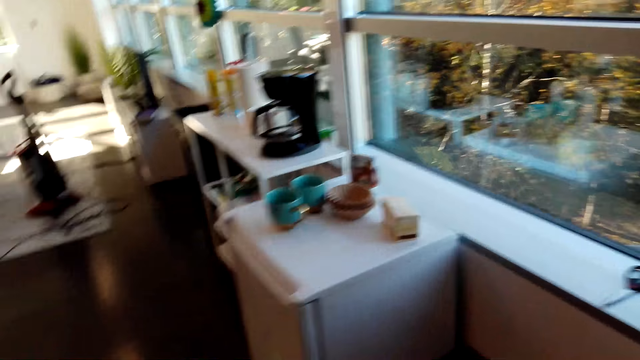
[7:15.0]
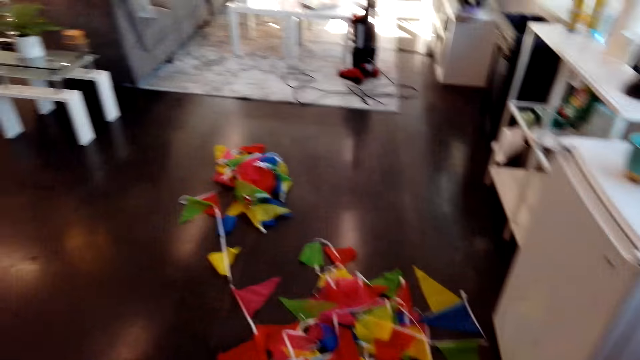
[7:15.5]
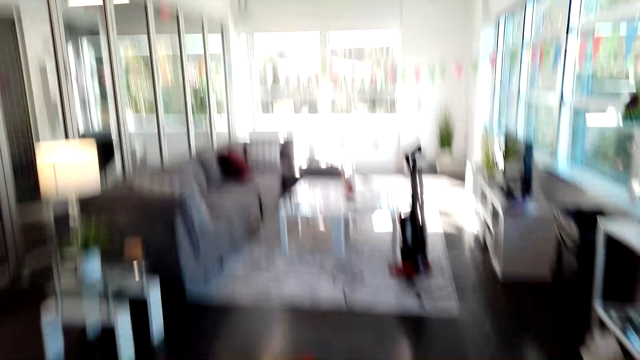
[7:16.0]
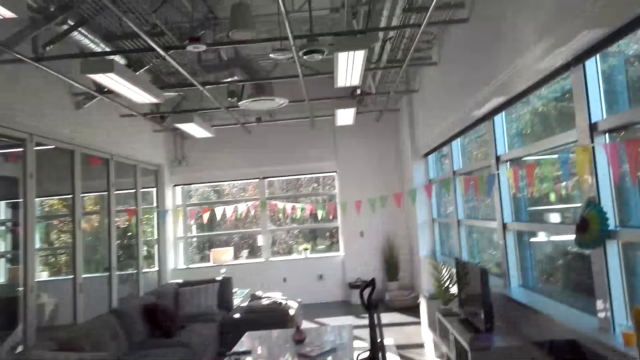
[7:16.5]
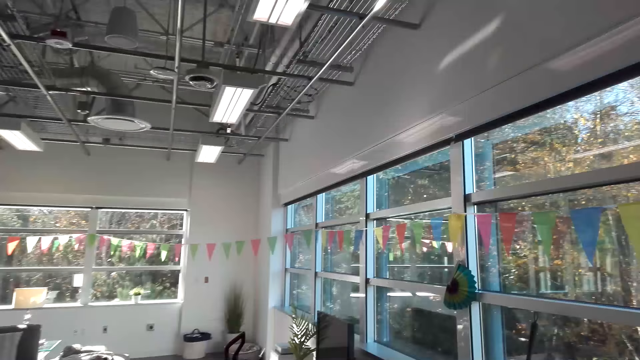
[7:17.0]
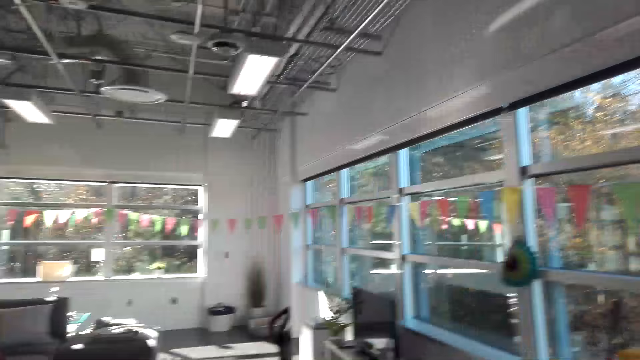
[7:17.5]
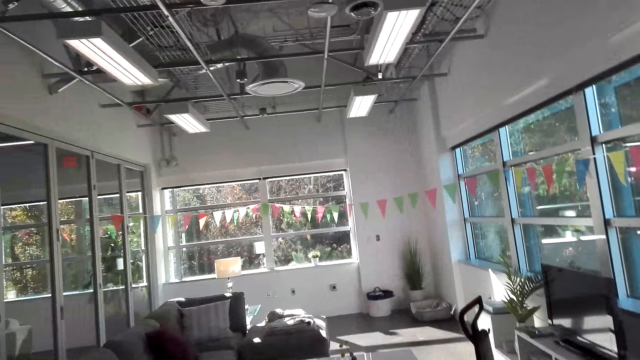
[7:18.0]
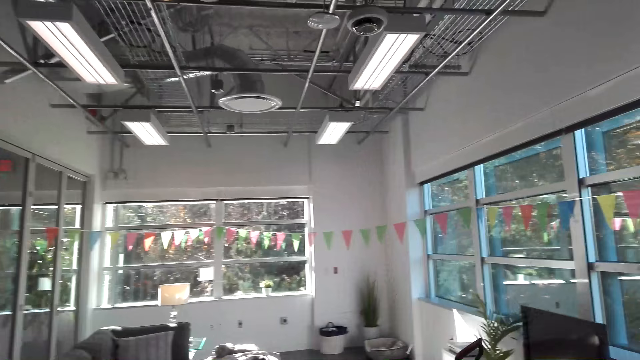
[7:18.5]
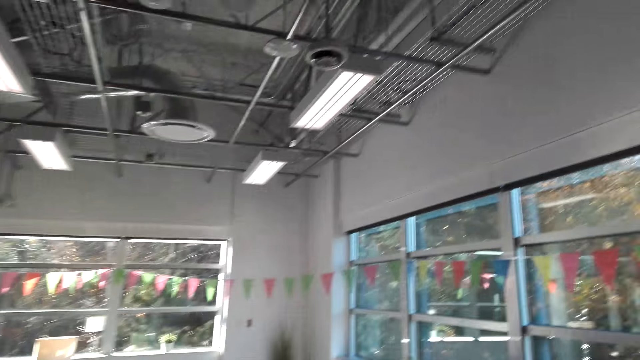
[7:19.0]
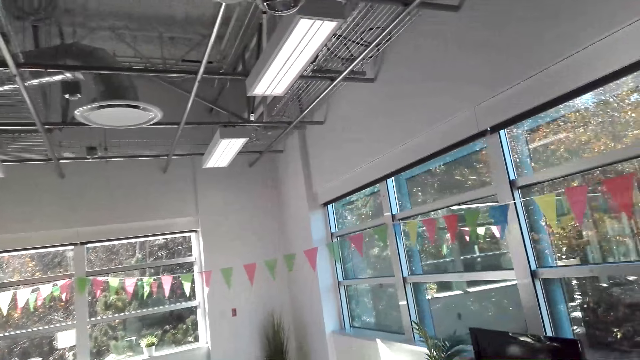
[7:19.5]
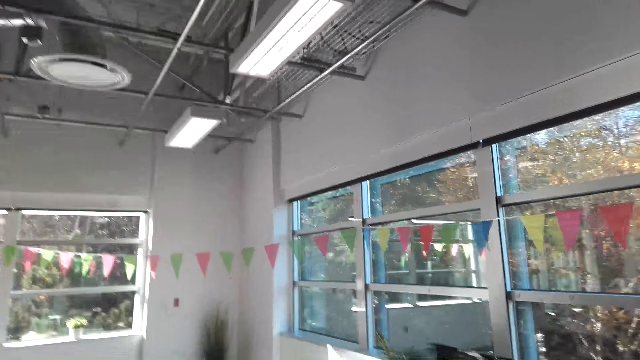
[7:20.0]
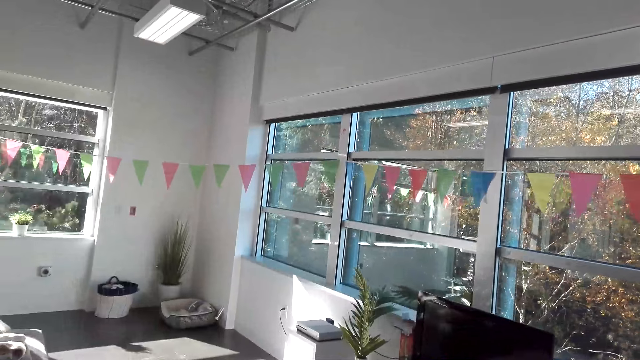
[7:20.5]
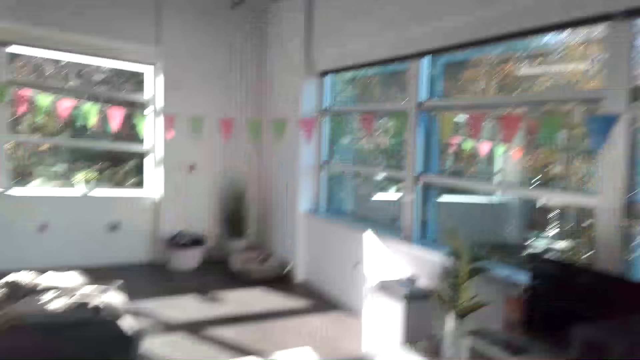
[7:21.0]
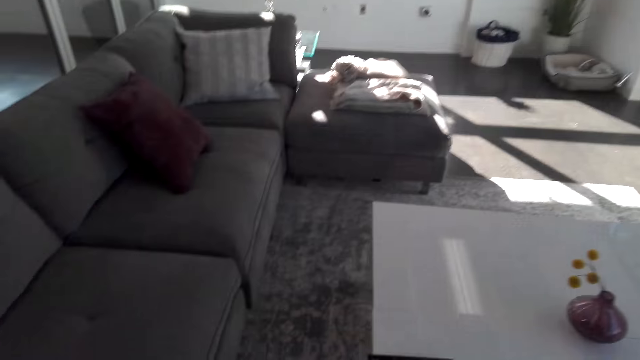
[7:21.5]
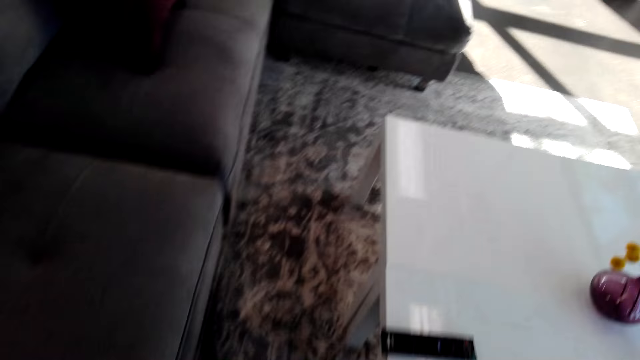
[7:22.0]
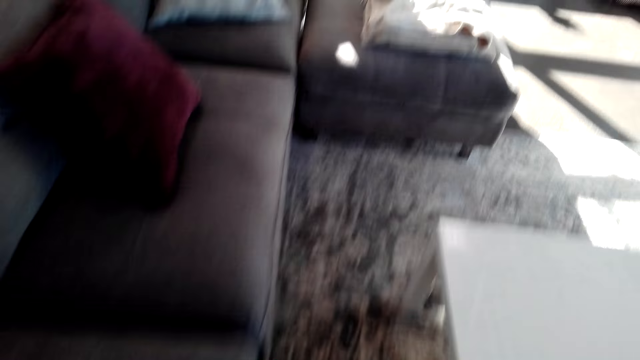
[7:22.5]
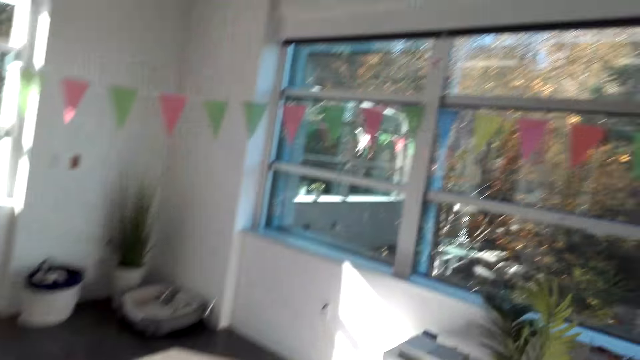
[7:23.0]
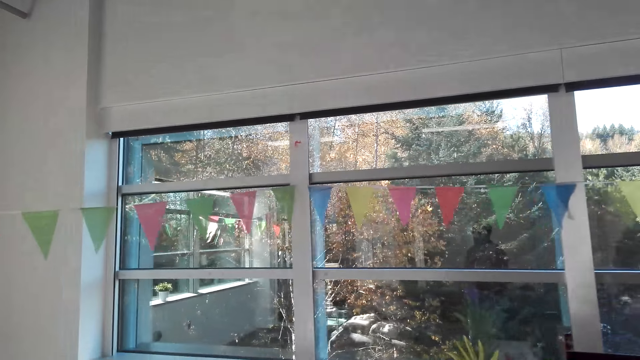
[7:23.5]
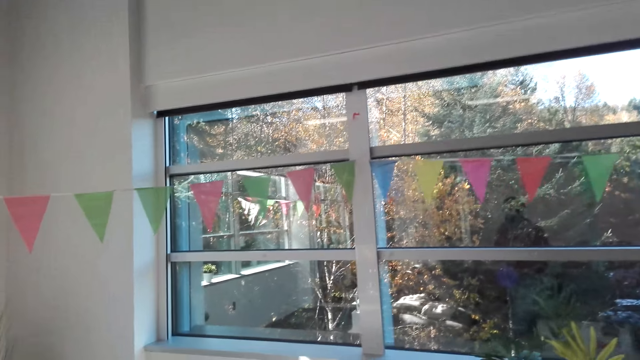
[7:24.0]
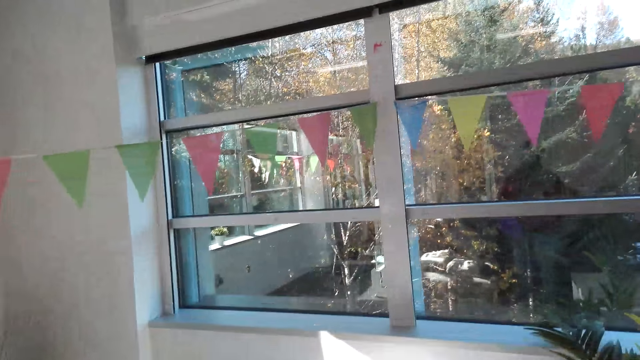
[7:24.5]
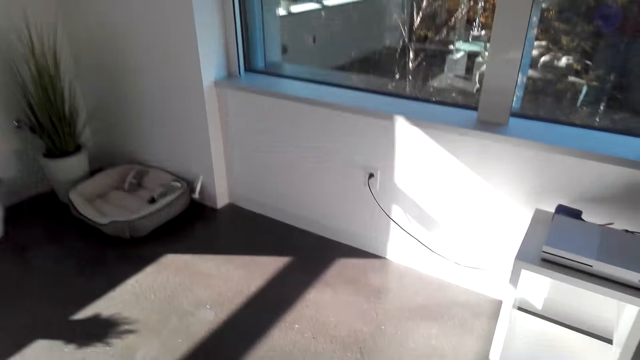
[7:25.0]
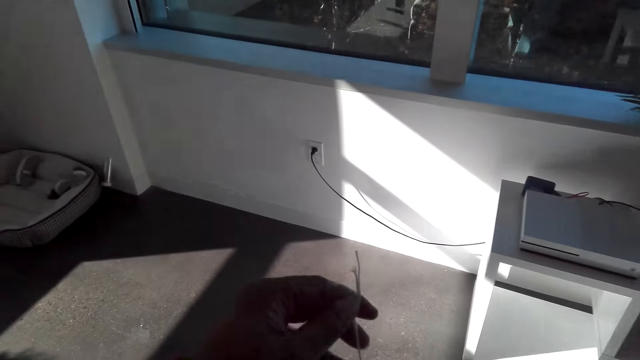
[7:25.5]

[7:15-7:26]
The camera wearer looks in the room. They walk.

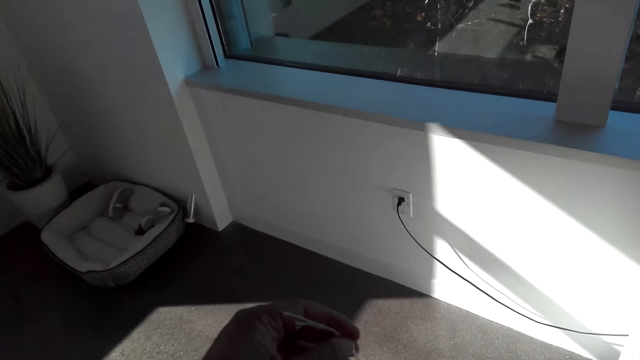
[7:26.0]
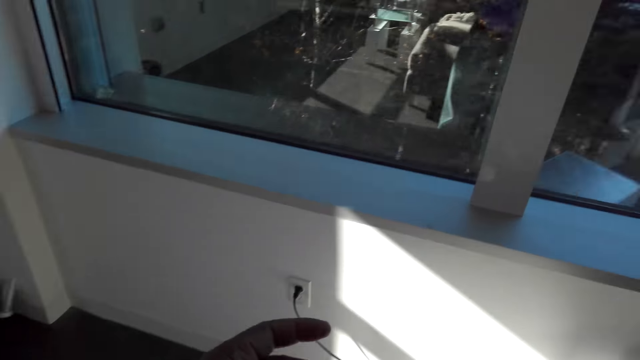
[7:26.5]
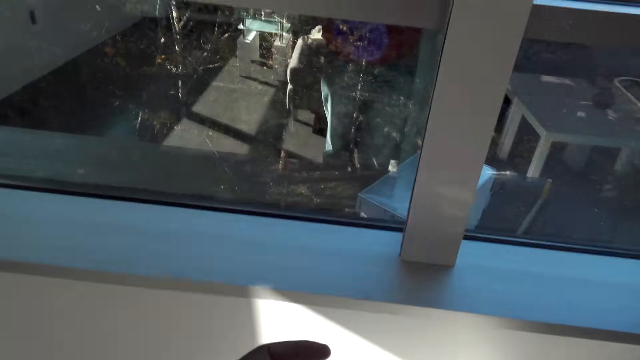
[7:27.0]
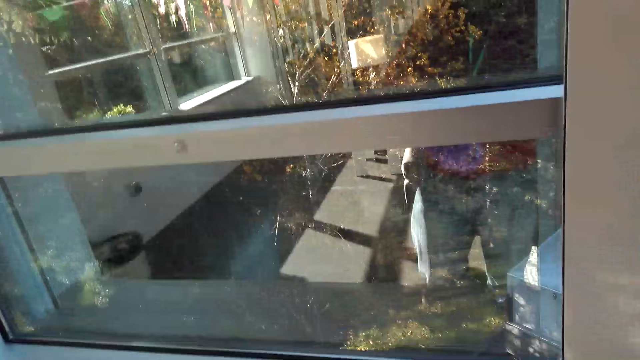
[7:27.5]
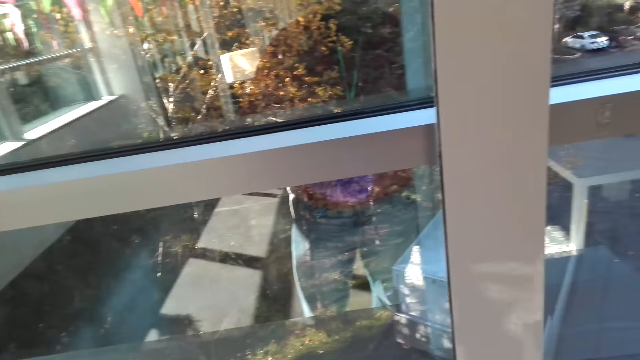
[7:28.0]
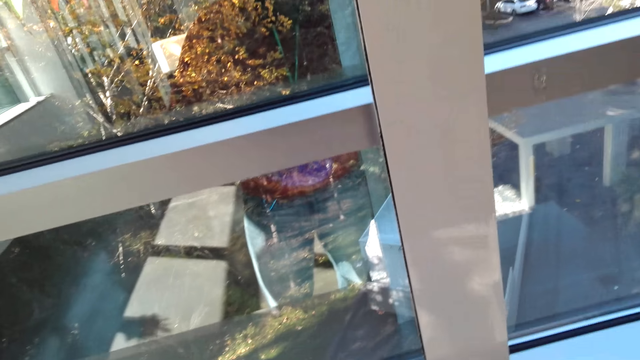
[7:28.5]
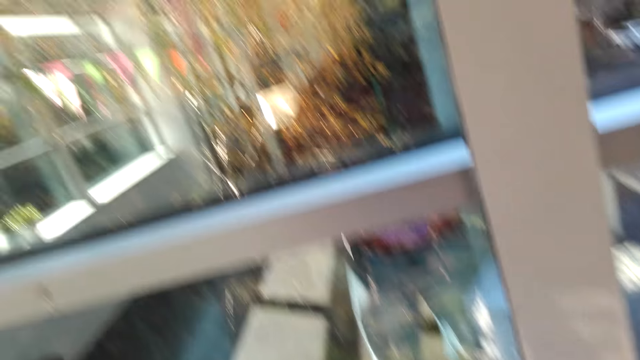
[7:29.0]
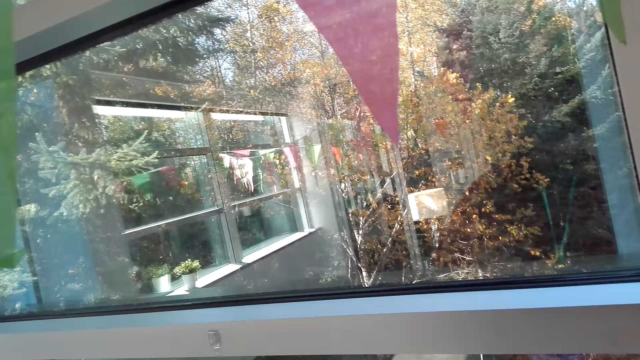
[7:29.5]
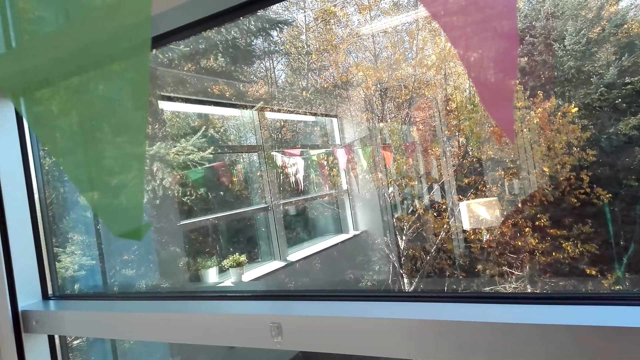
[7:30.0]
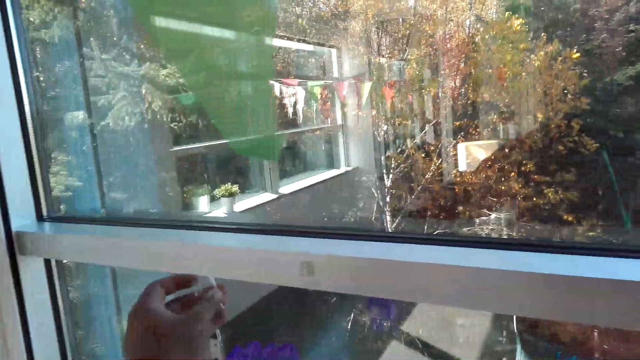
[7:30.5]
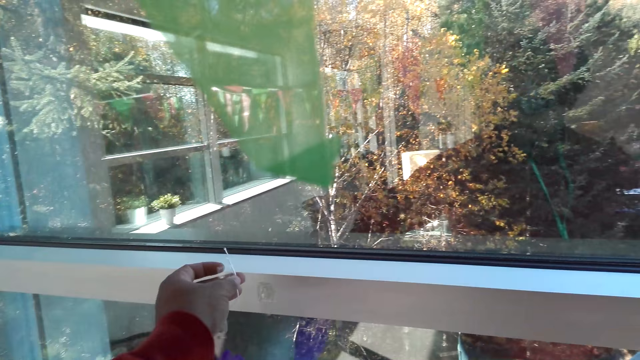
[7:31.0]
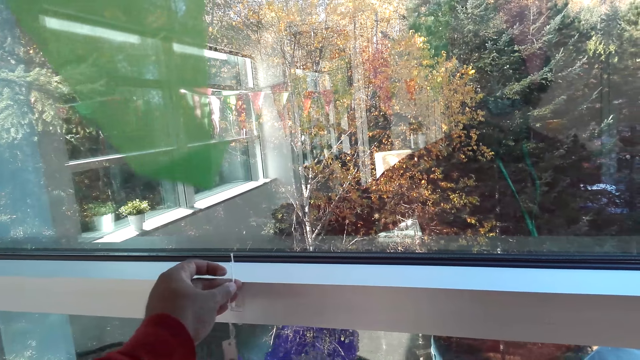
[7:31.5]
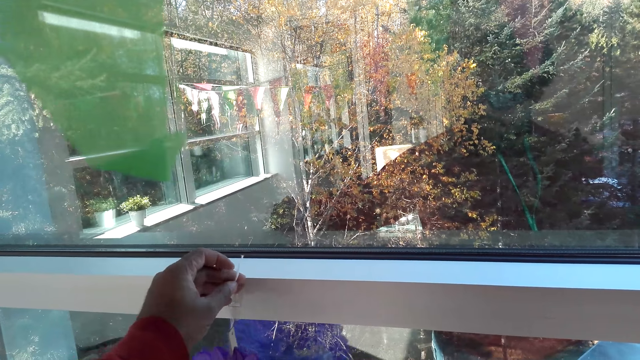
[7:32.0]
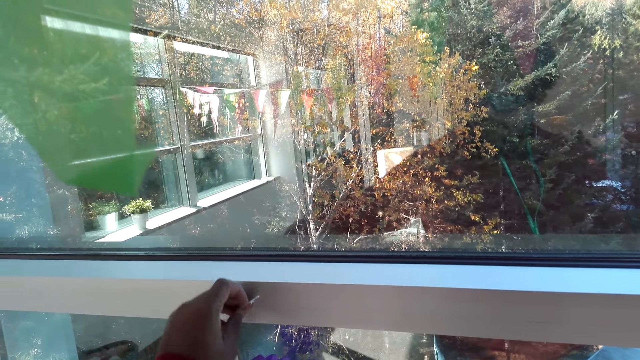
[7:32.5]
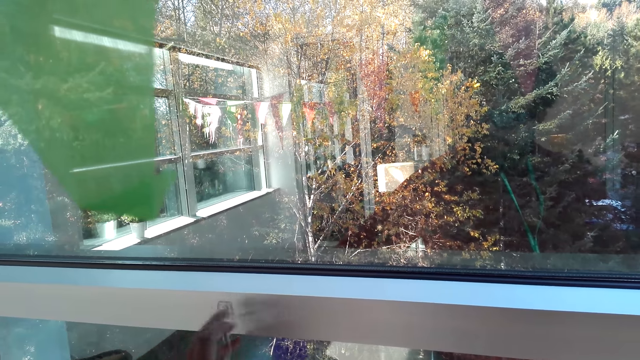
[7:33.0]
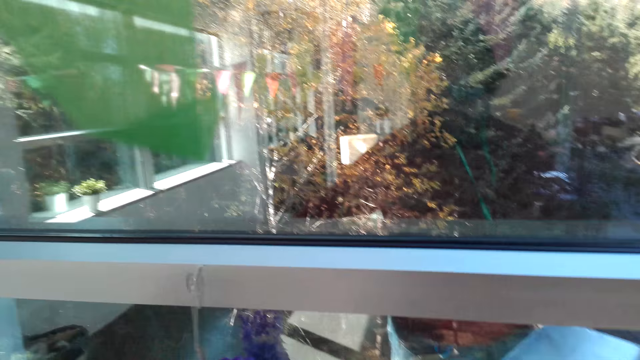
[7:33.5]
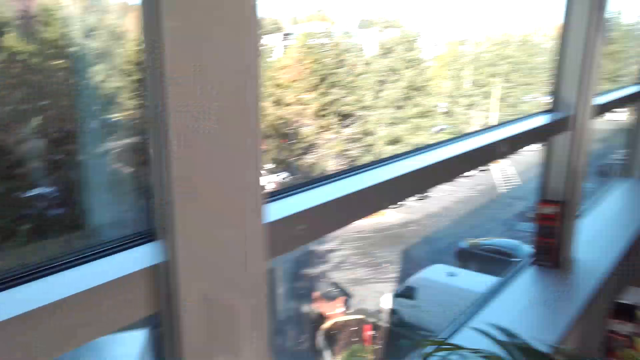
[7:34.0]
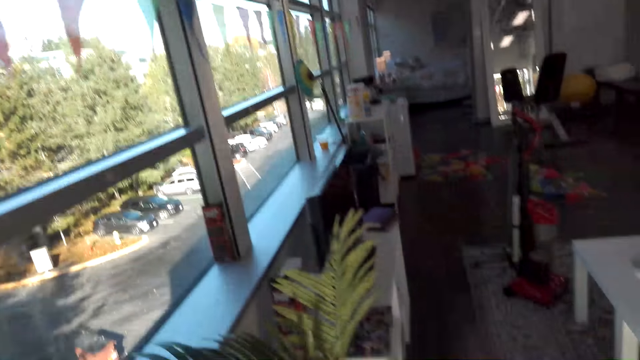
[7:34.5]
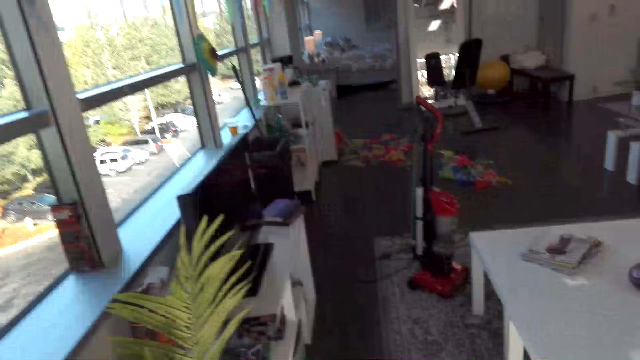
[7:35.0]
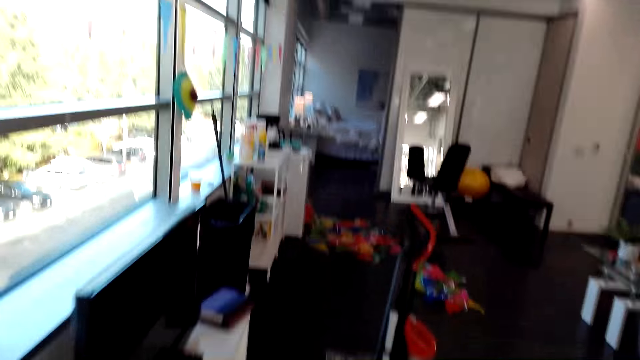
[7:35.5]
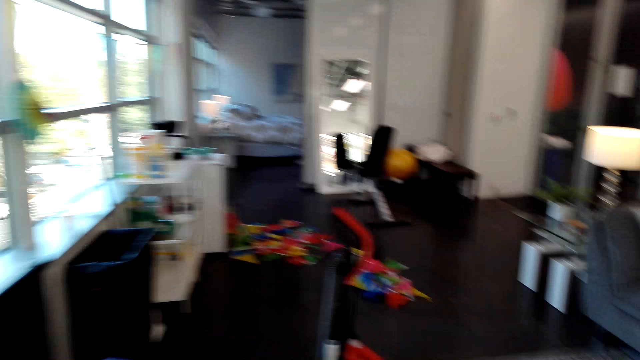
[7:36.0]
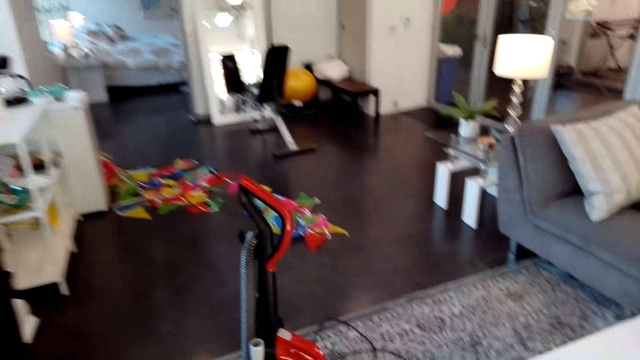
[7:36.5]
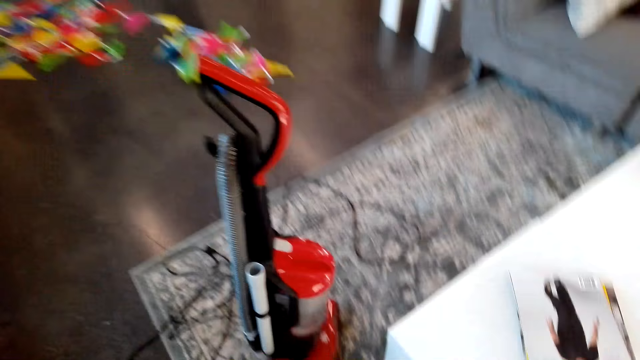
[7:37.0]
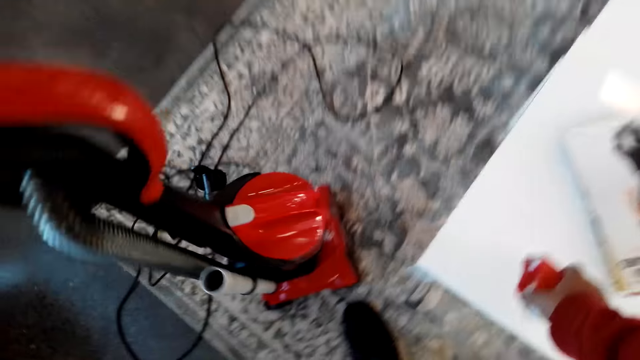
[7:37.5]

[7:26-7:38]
The camera wearer looks out through the window. They put a string on the window. They hang a decoration on the wall. They look in the room. They walk in the room.
